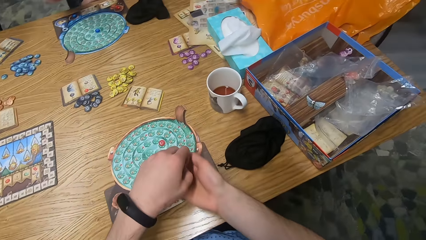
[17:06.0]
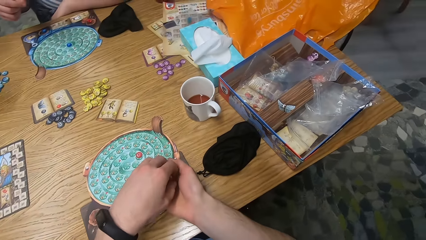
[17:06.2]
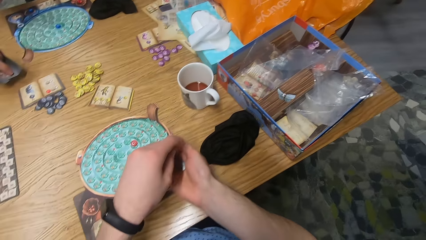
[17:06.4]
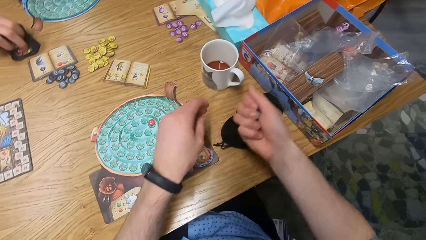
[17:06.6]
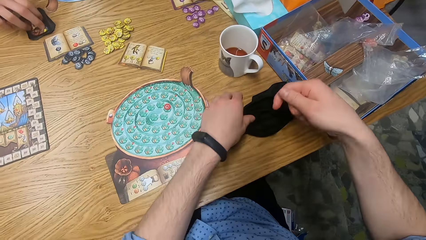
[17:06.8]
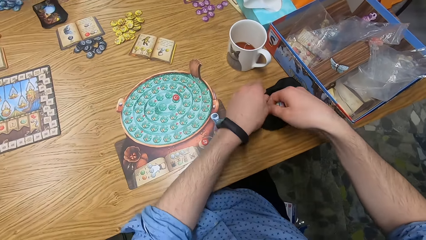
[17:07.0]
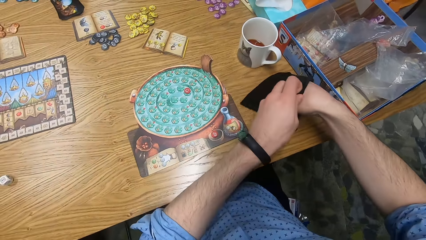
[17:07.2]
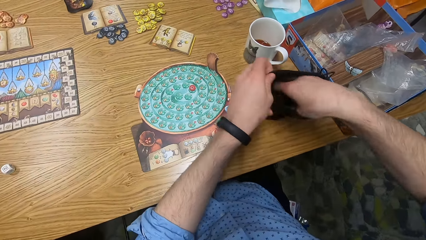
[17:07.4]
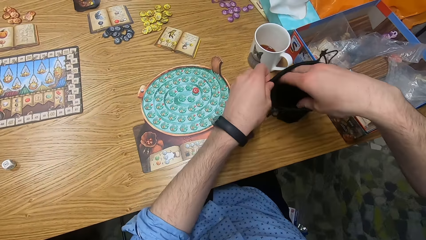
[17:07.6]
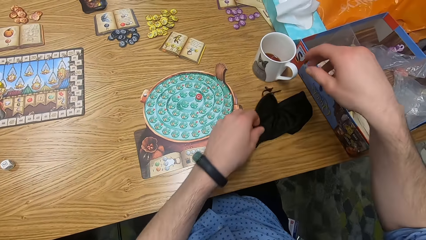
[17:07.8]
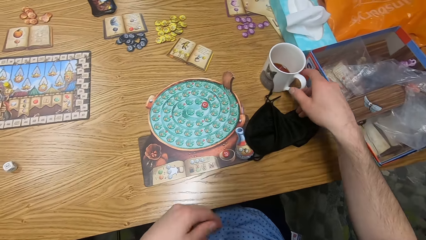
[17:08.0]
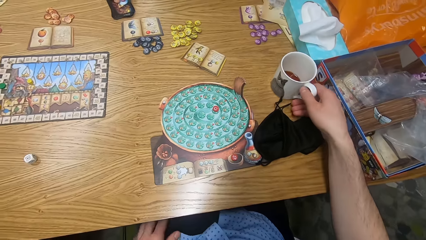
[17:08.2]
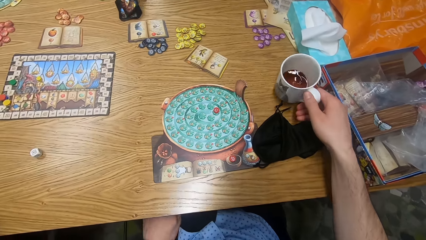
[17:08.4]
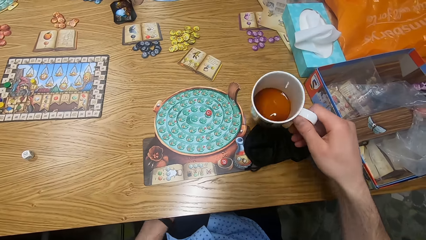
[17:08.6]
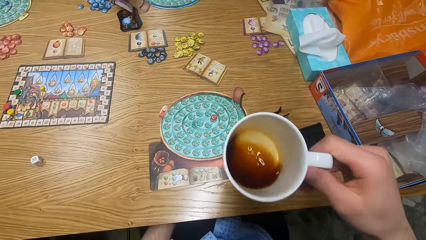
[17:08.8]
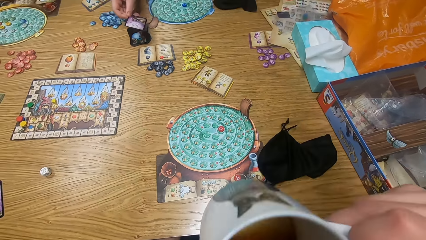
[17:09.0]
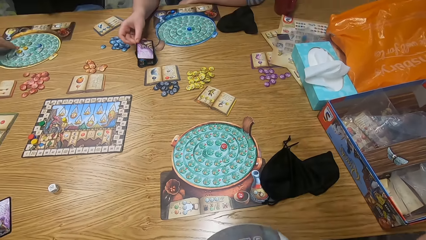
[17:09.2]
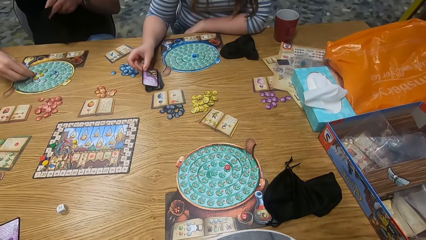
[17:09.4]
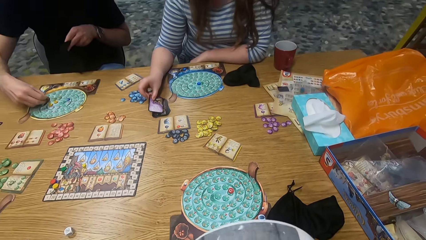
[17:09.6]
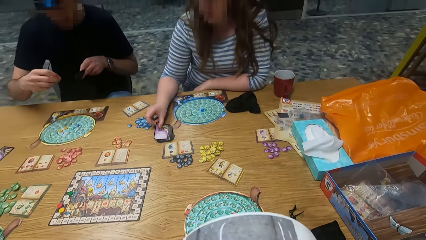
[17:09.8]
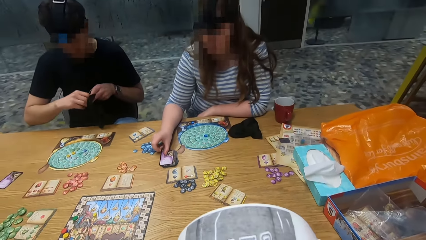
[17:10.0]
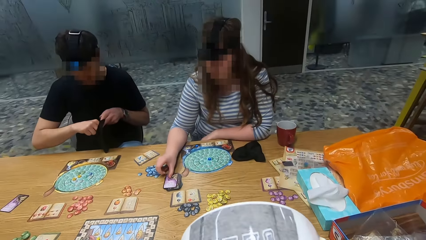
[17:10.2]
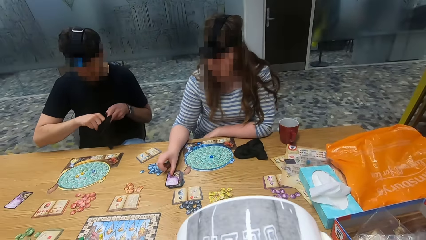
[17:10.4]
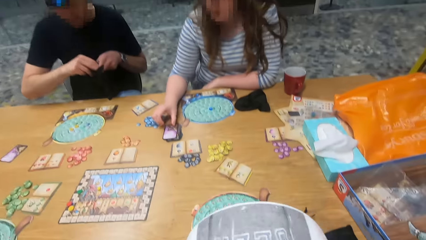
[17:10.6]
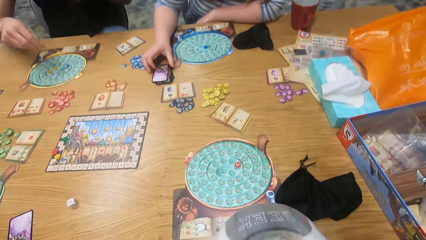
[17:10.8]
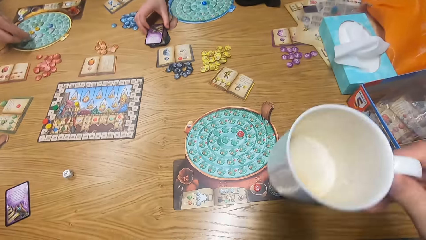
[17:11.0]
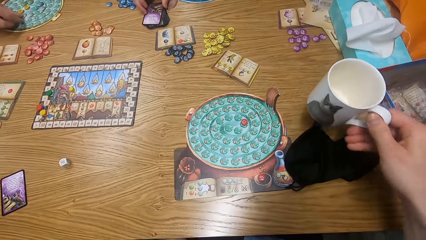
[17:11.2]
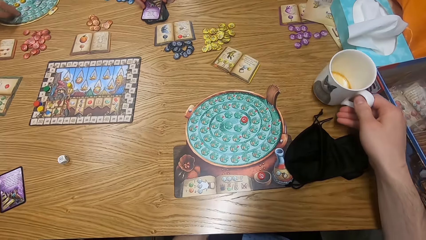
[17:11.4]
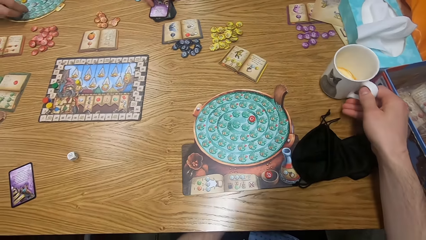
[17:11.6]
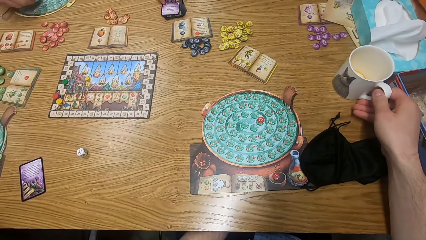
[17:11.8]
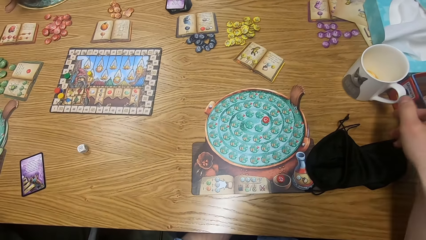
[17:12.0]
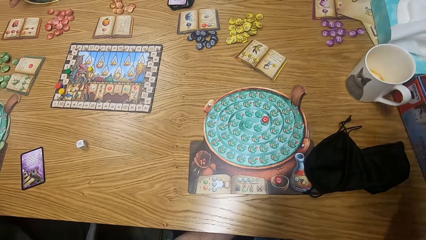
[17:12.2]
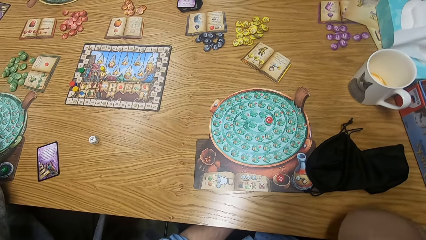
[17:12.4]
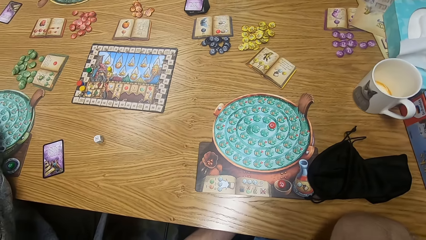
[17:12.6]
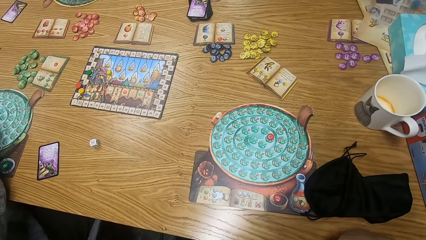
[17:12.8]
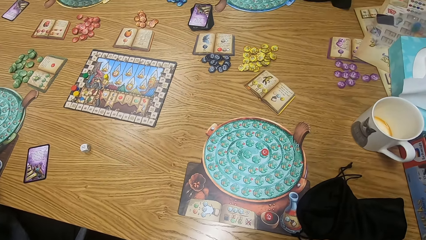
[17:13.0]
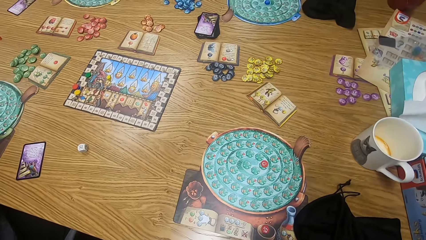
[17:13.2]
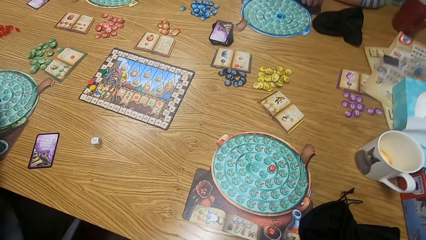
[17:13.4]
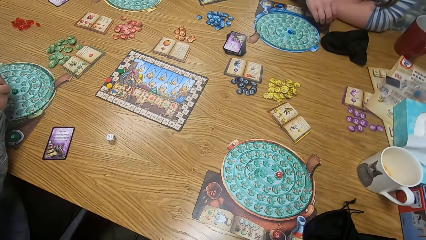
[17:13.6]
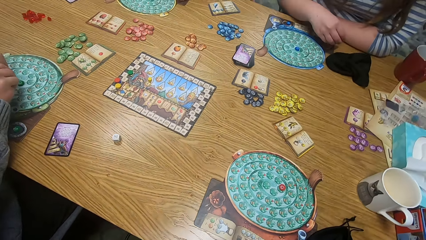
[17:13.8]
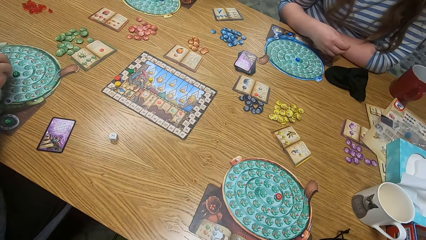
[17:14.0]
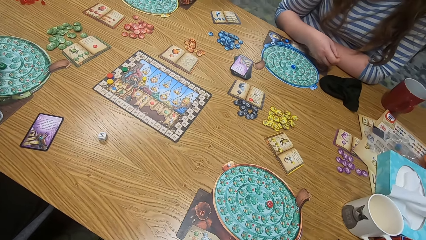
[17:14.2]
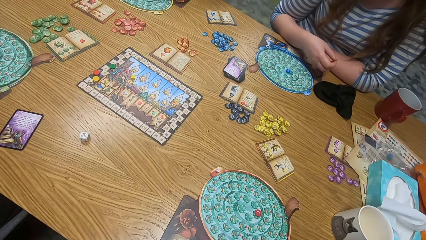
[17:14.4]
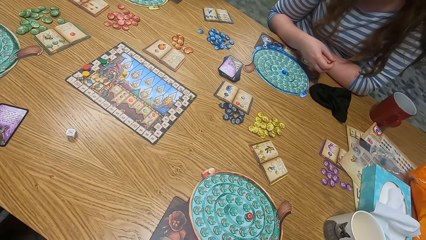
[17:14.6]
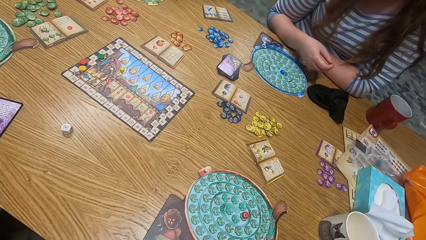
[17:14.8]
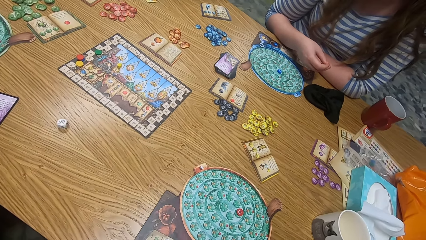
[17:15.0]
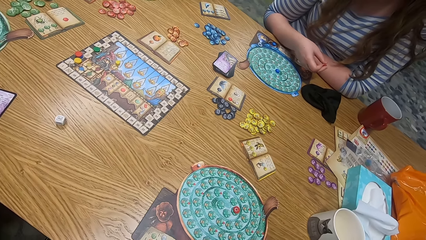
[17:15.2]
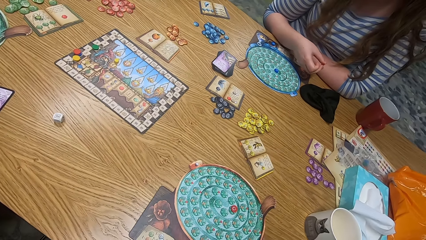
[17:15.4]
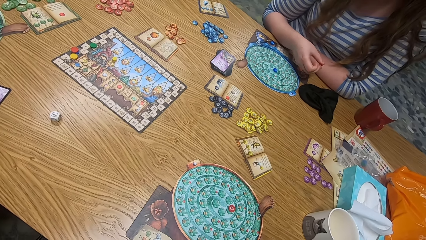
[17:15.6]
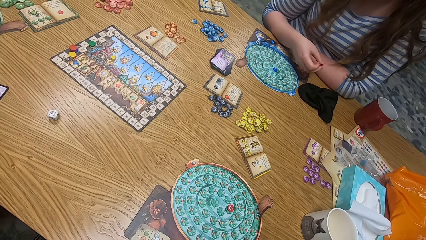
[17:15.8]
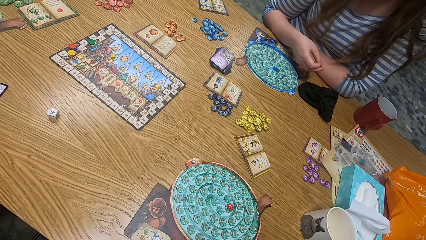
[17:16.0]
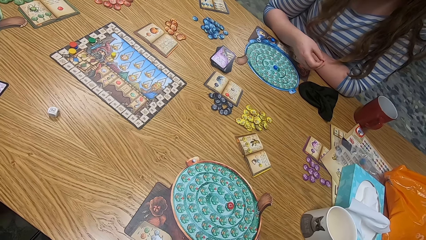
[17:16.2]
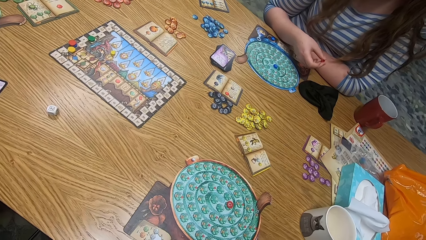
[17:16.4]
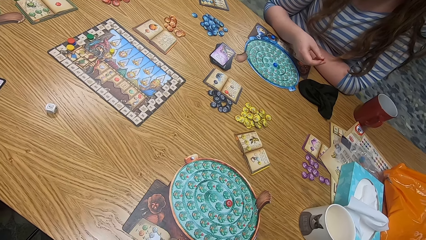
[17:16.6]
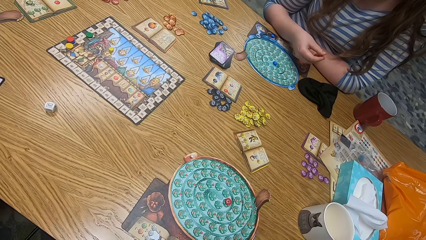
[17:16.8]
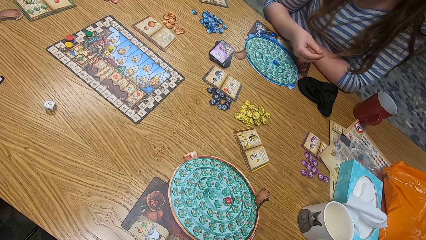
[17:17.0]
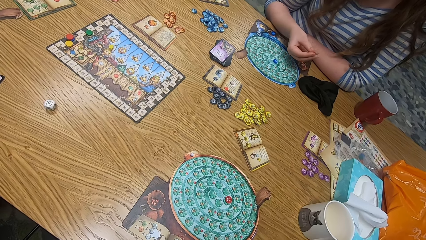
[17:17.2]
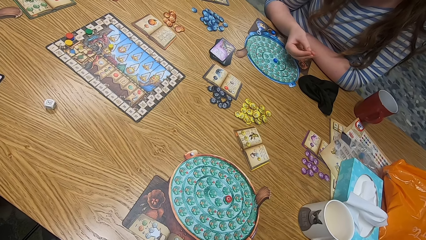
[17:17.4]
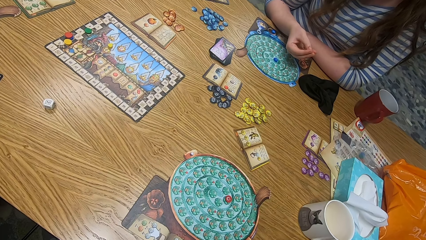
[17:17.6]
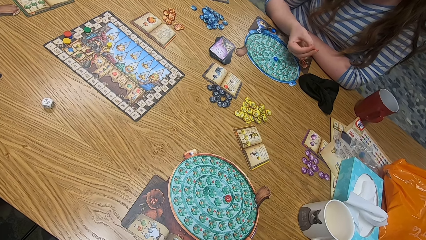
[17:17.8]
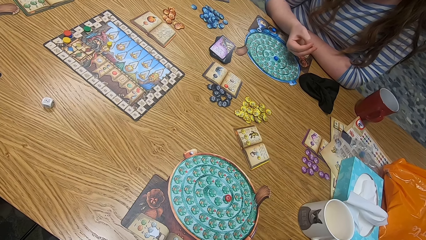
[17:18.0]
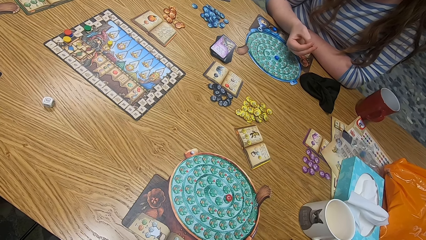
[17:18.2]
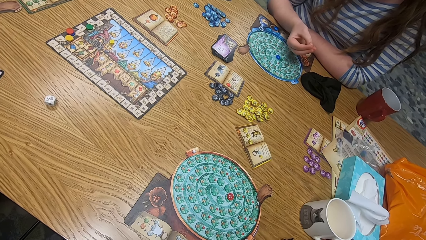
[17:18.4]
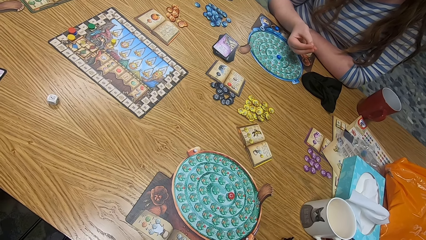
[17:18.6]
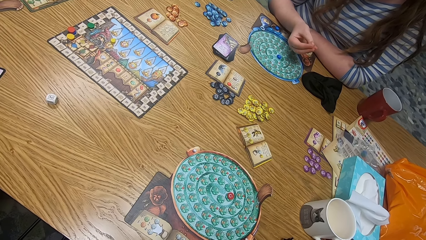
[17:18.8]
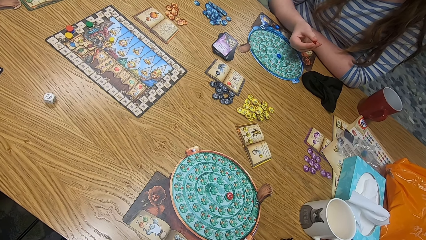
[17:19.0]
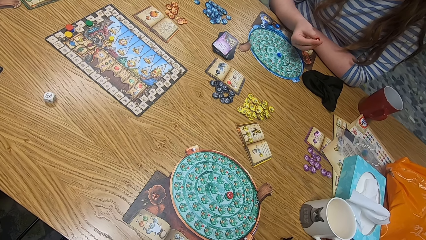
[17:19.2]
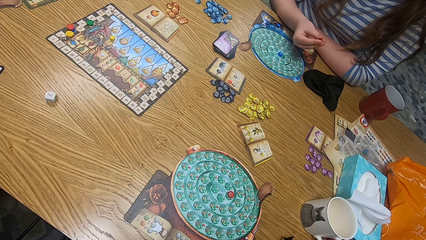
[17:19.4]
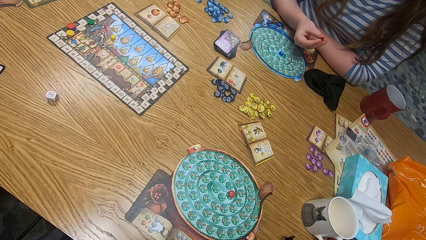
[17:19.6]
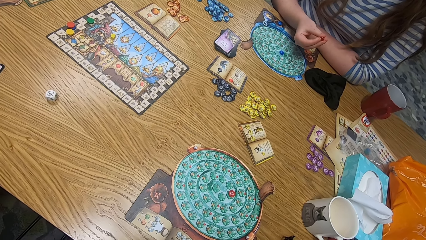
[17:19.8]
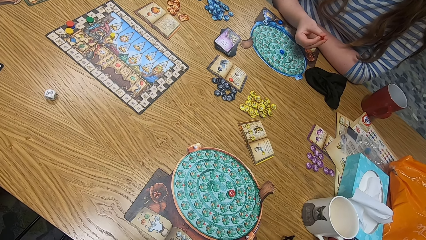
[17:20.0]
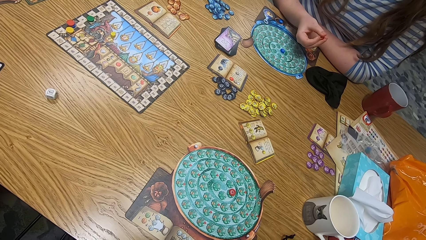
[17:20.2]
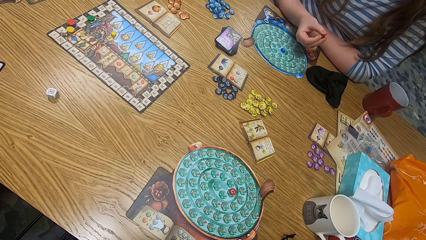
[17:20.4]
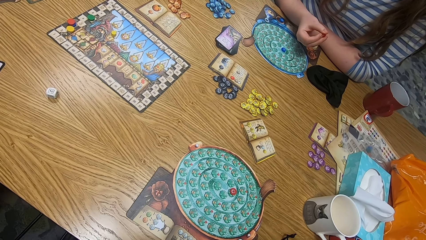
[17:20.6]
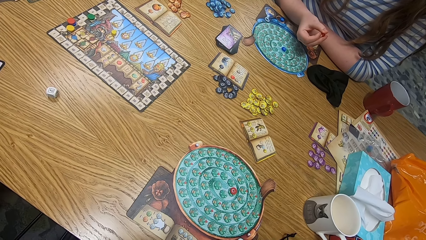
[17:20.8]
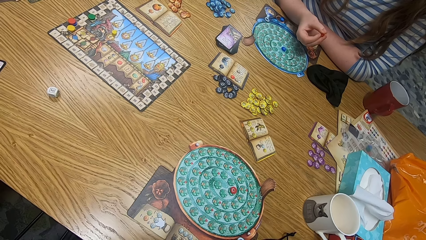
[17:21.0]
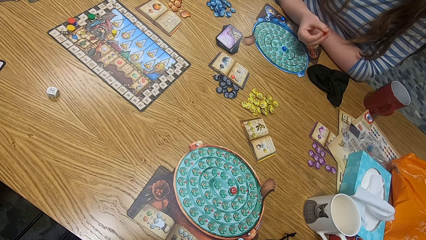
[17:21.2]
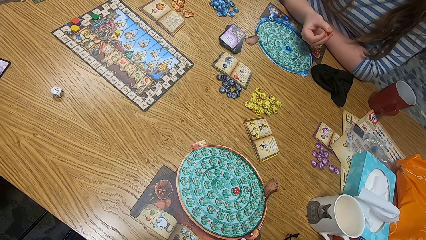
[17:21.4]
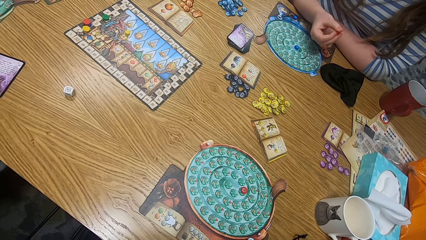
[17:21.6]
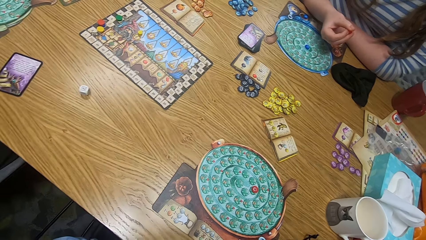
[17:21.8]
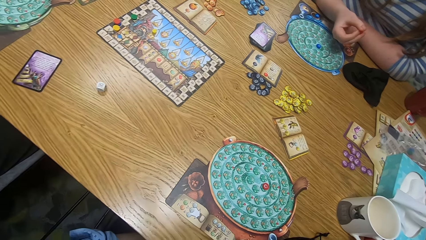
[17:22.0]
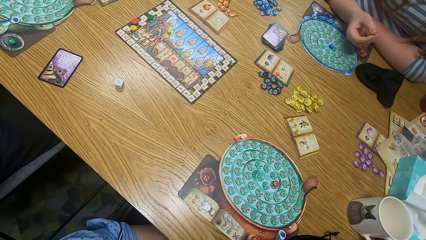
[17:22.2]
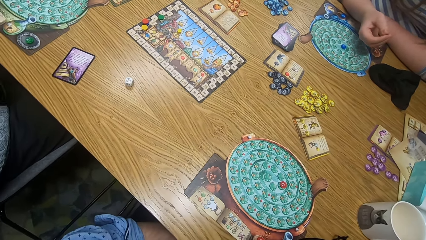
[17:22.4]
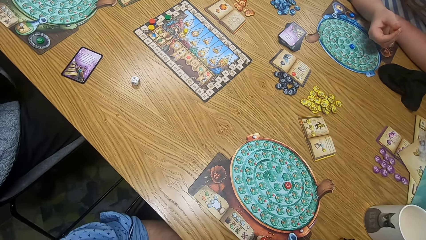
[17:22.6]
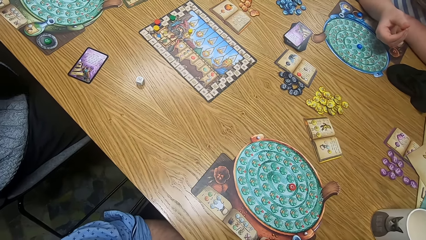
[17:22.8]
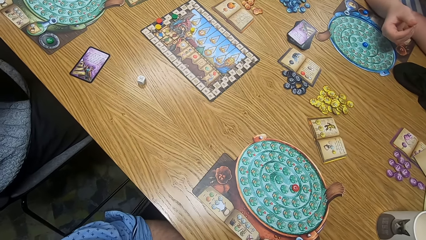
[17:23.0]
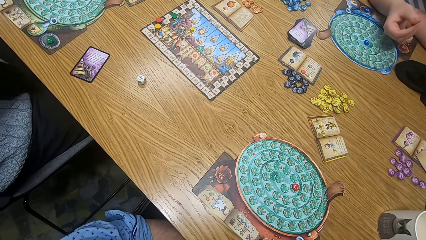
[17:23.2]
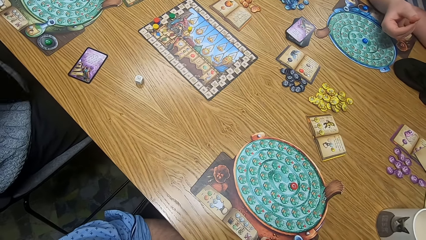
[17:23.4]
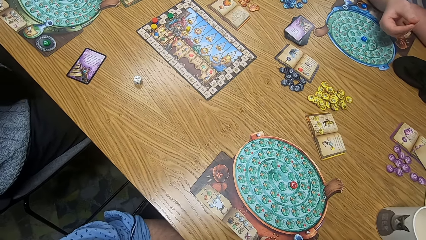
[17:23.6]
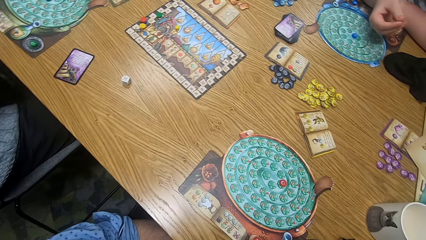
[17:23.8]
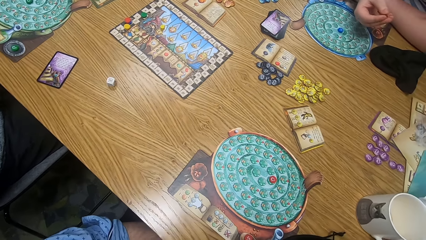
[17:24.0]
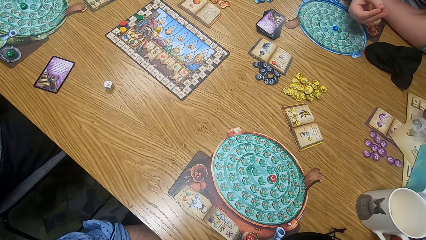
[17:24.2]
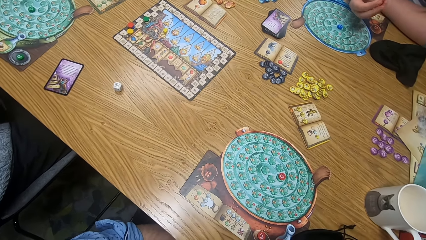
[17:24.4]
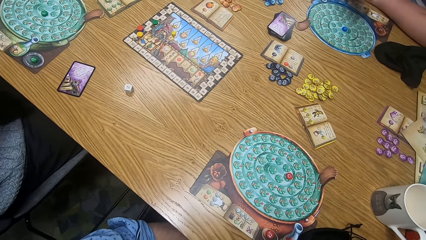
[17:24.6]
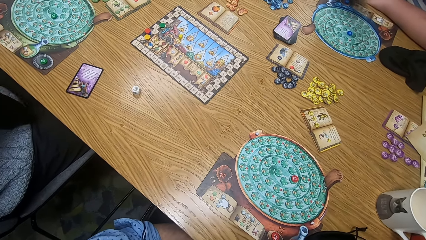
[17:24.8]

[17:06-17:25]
The camera wearer passes chips from his left hand to his right hand. A man places cards on the table. The camera wearer puts the chips in his right hand into the bag. He picks up a mug of coffee from the table with his right hand. He drinks coffee from the mug of coffee in his right hand. He drops the mug of coffee in his right hand on the table. A woman rolls an object with her hand.
